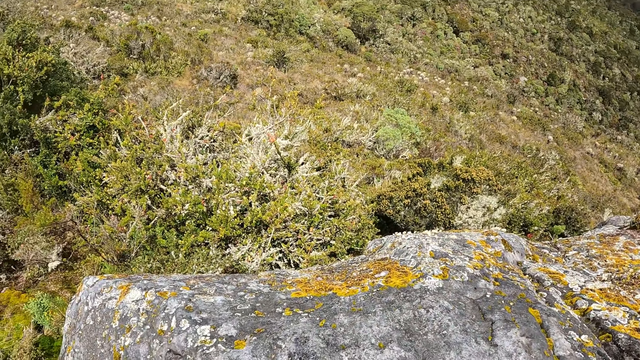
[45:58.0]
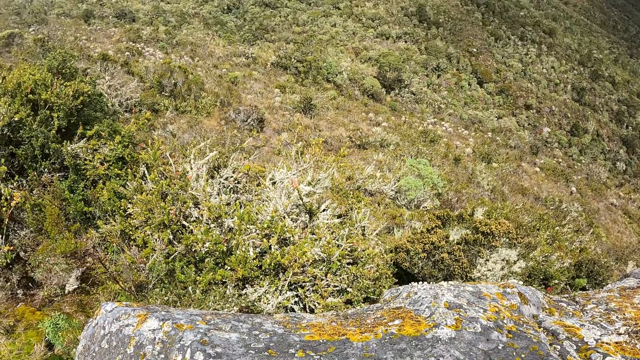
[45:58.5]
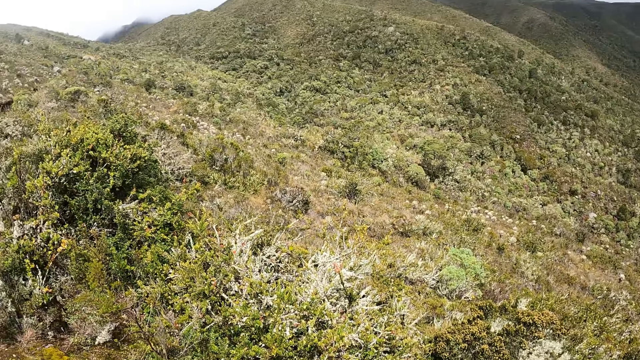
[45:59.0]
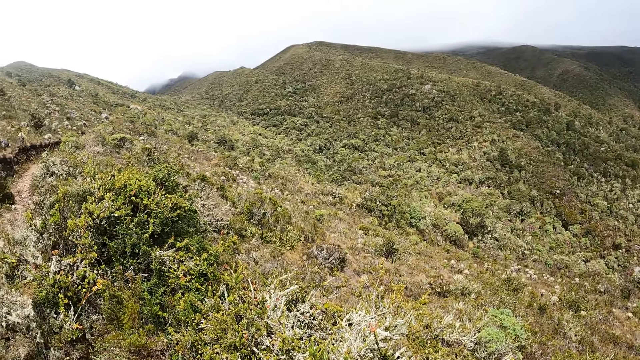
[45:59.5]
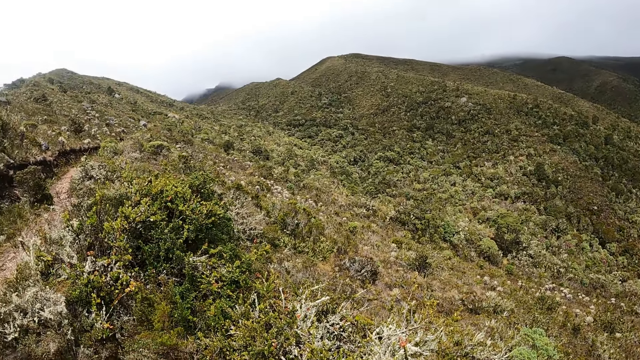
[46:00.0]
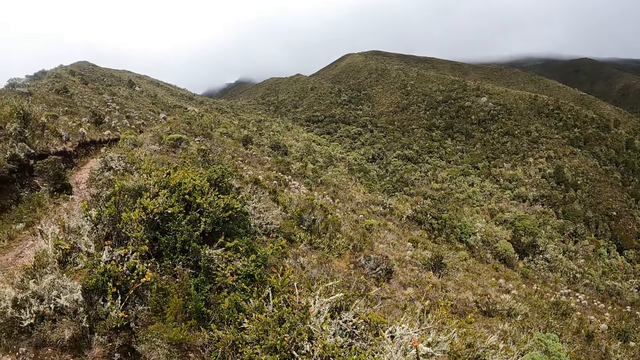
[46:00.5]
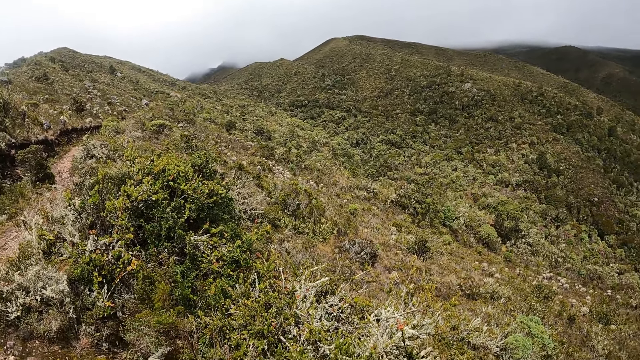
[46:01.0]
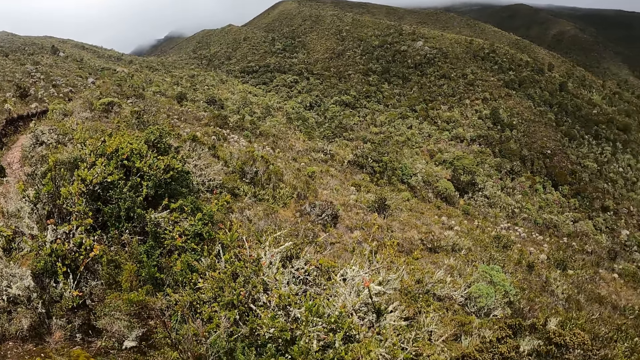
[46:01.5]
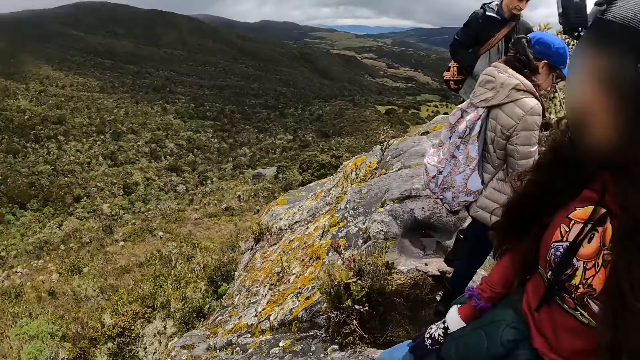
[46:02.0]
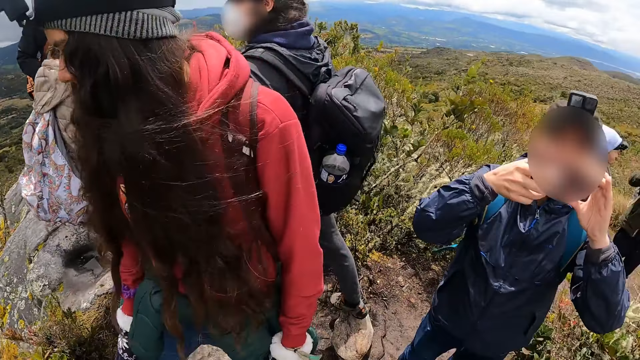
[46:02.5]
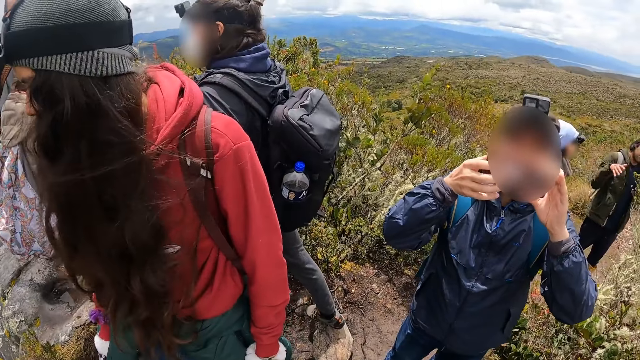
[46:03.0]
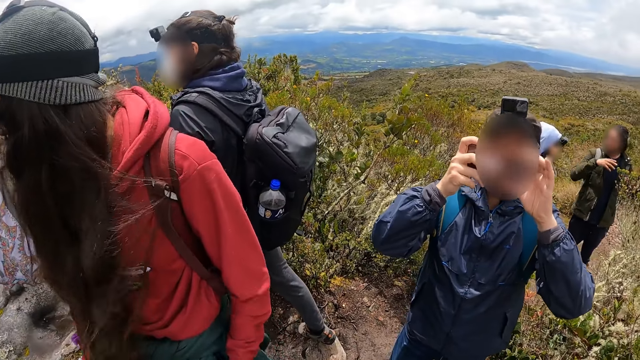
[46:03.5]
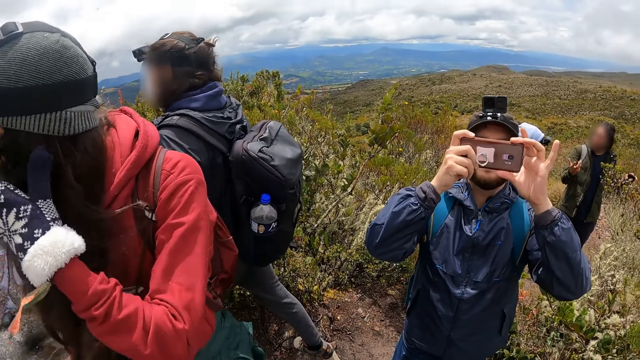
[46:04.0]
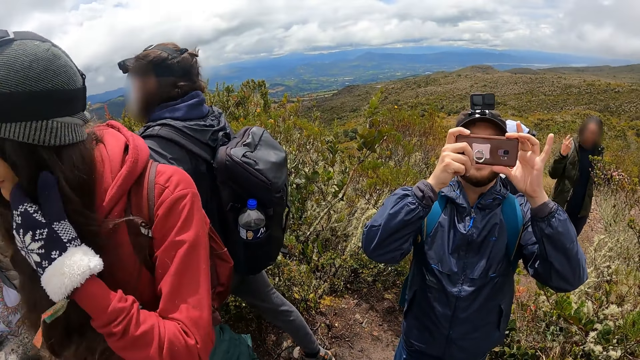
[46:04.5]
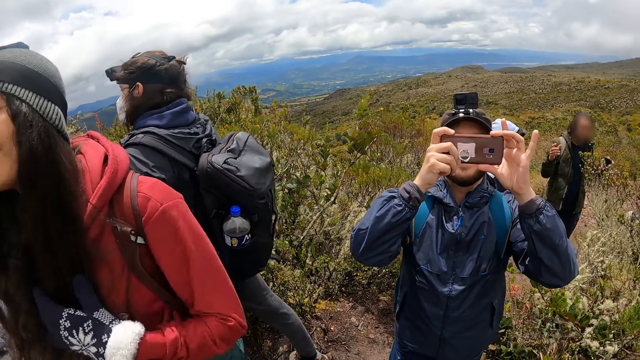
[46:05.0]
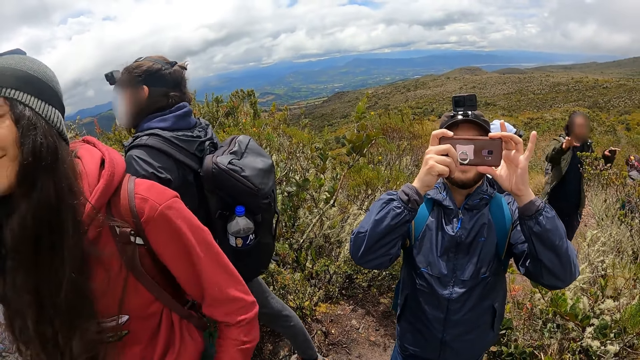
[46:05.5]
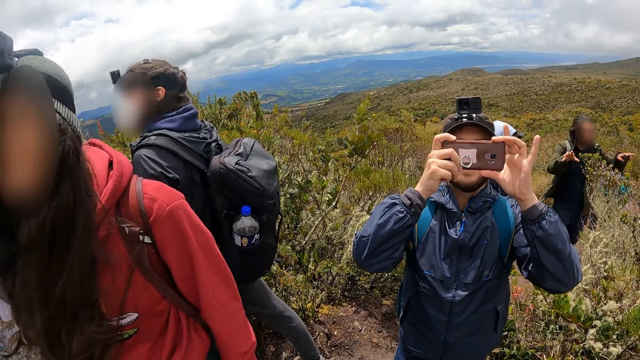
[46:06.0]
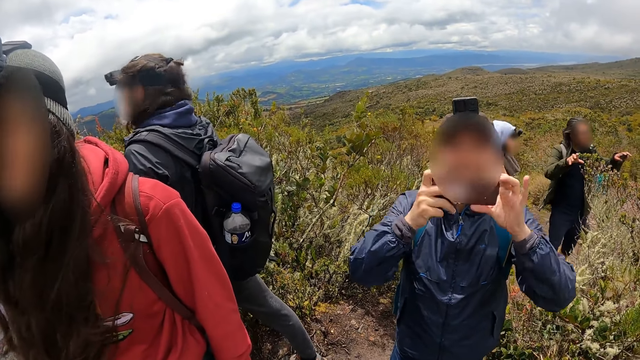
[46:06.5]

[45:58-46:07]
A man takes a picture of the camera wearer with a phone in his hands.

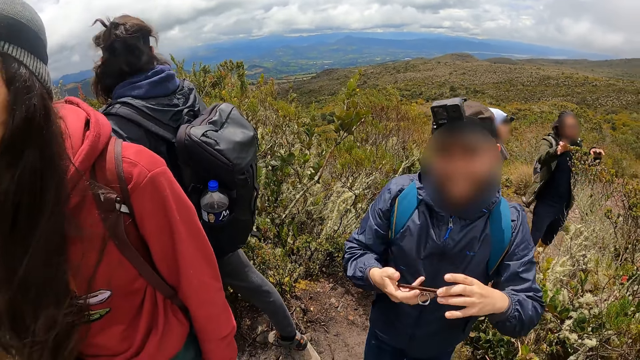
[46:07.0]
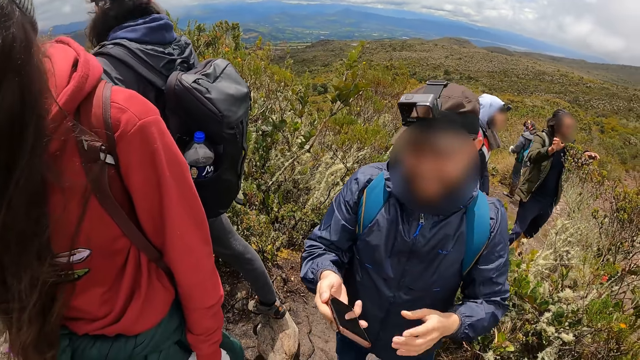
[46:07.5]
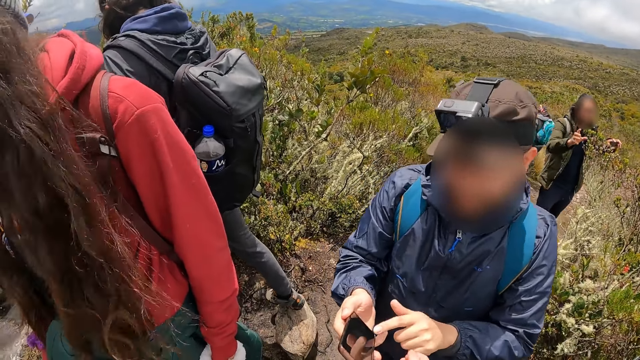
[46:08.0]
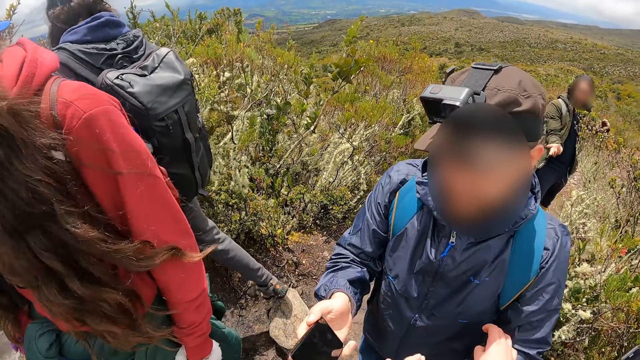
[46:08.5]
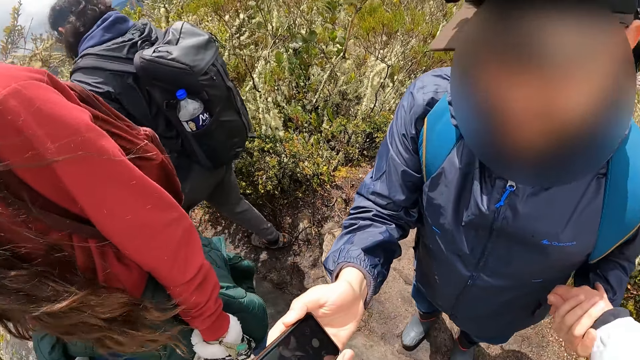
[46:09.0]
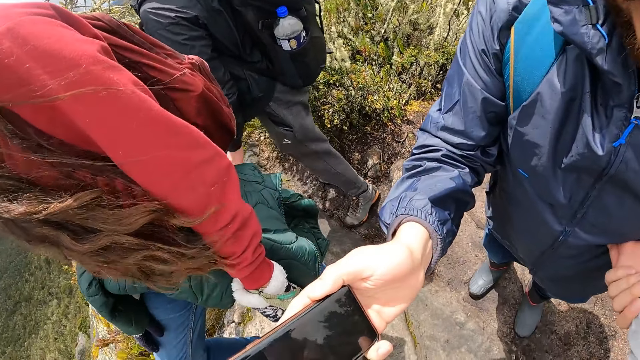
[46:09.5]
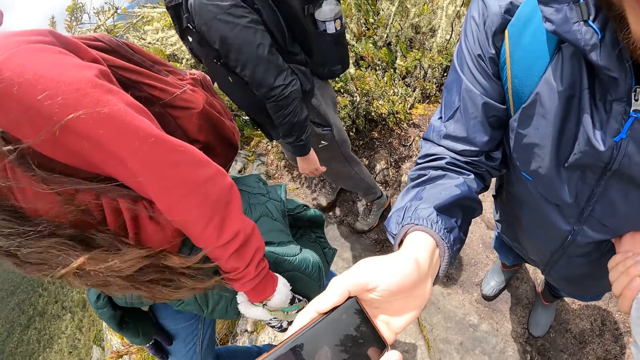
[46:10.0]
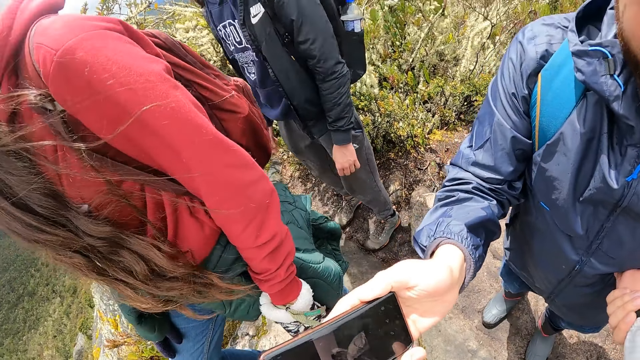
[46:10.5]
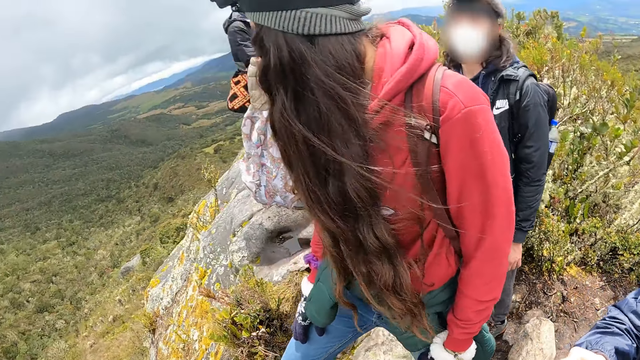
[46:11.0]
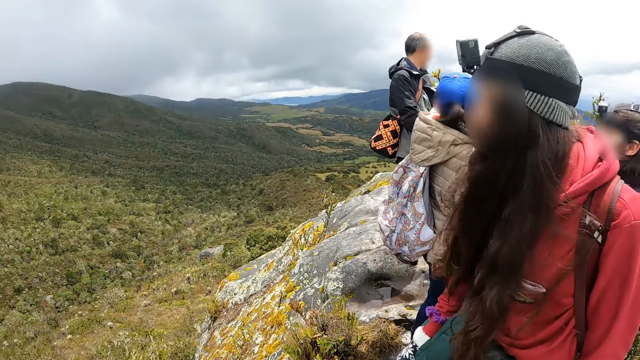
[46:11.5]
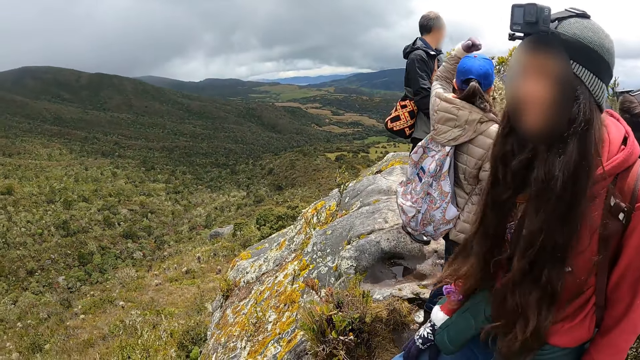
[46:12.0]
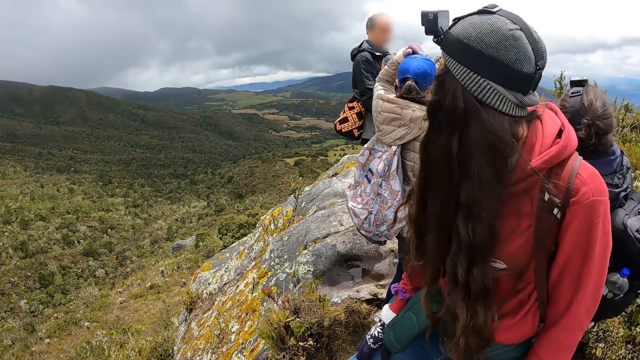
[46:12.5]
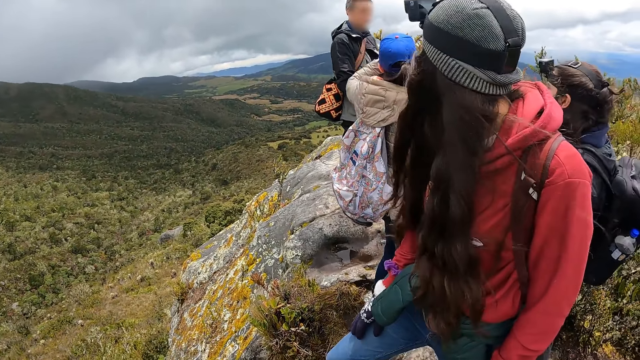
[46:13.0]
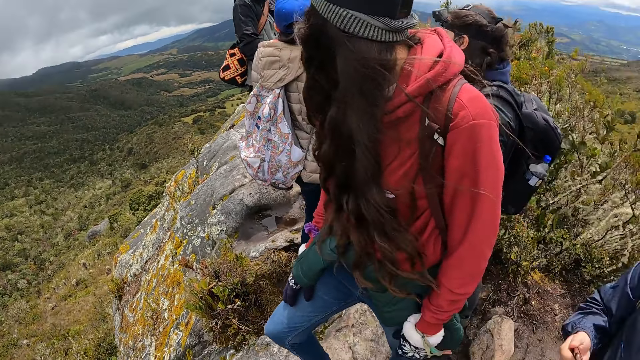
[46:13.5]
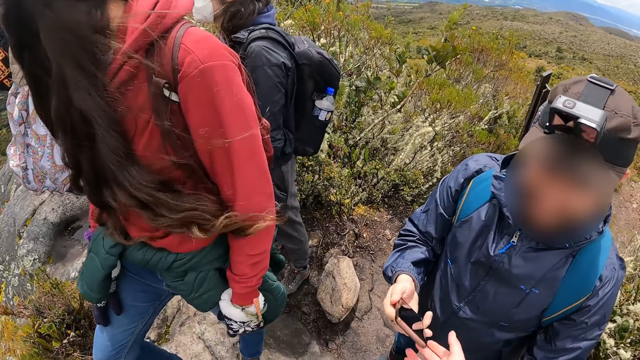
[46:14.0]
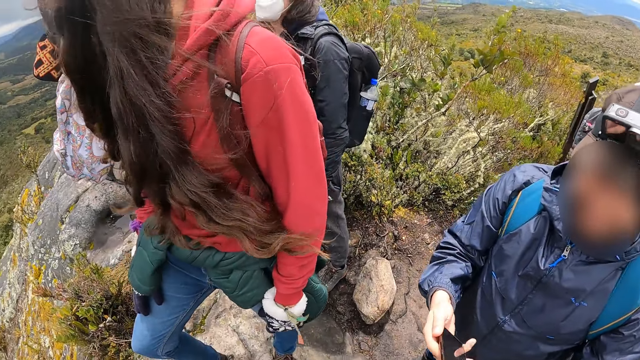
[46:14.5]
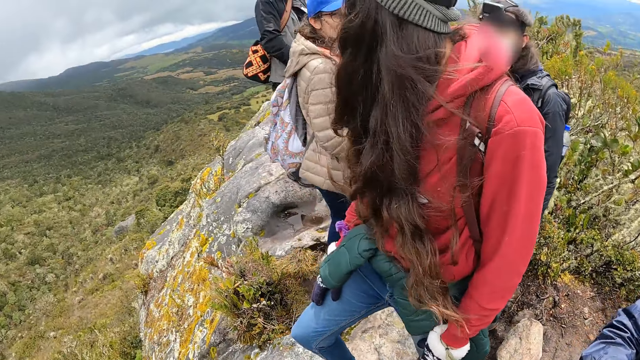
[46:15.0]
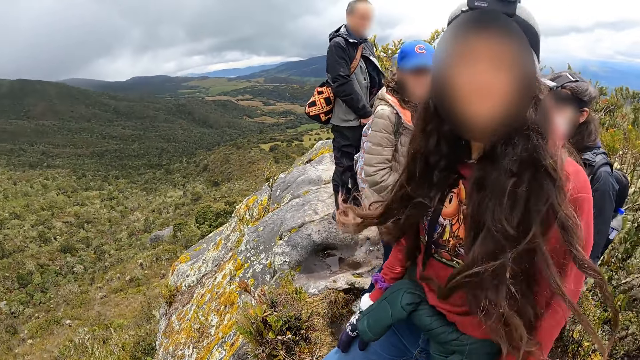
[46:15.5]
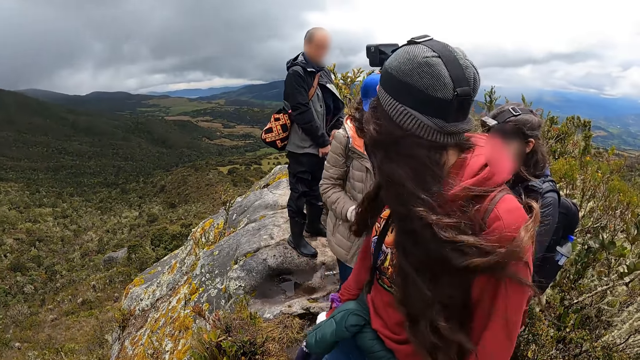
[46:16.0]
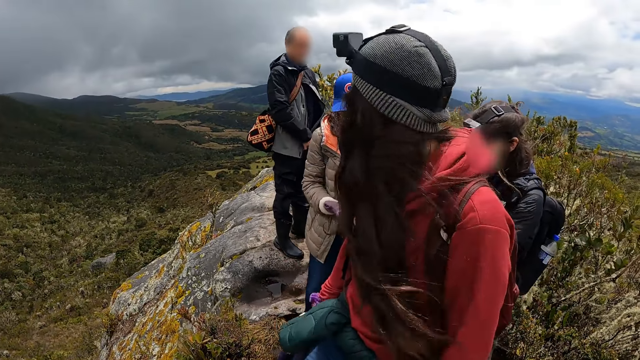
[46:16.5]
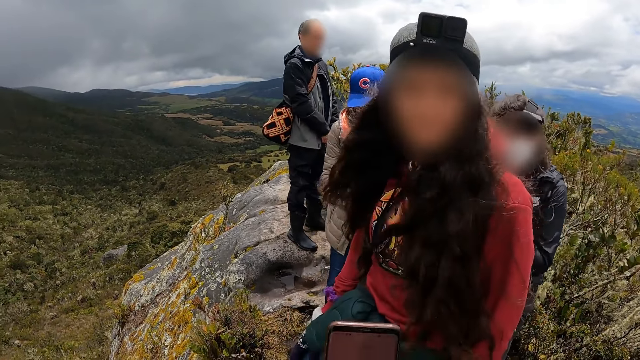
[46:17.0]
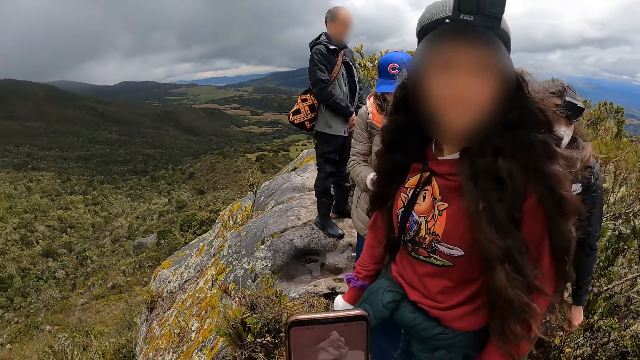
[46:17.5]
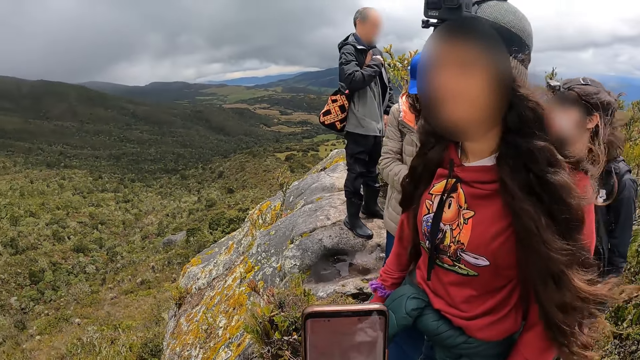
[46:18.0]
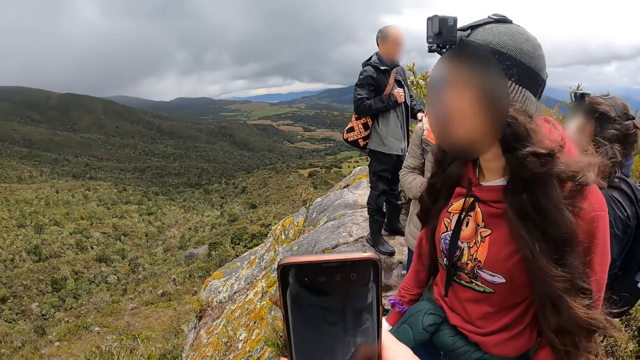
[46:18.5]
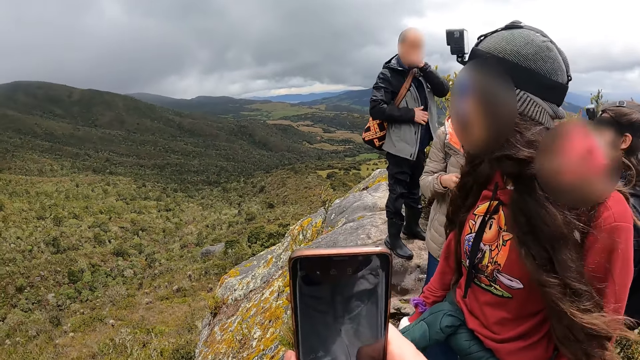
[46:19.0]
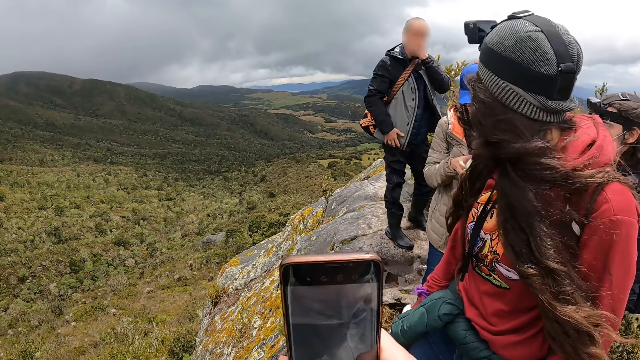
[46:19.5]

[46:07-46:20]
A man operates the phone and shows the camera wearer the phone. The camera wearer stares around the mountain. They operate the phone with both hands.
